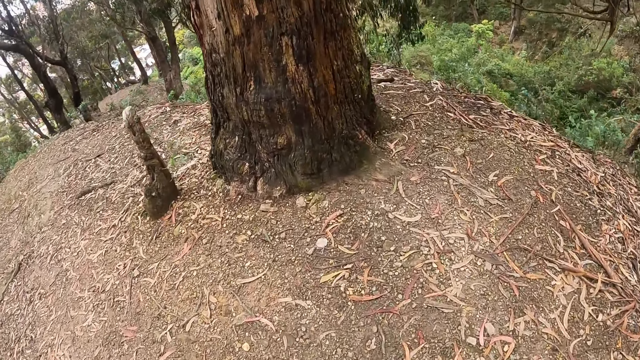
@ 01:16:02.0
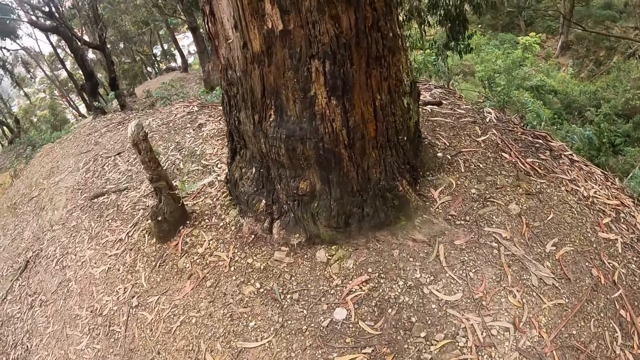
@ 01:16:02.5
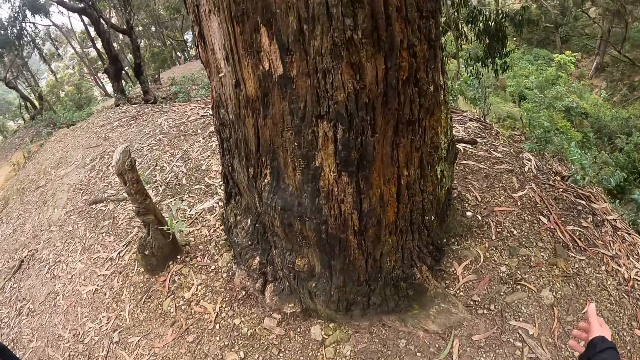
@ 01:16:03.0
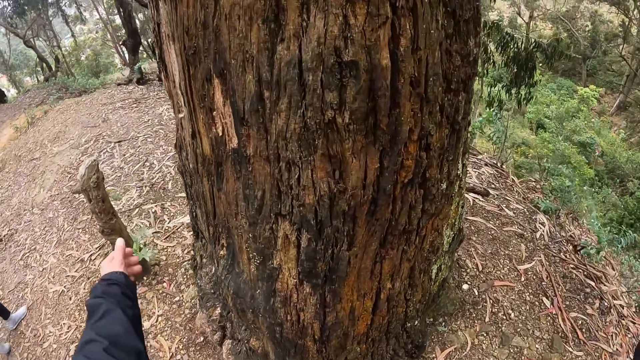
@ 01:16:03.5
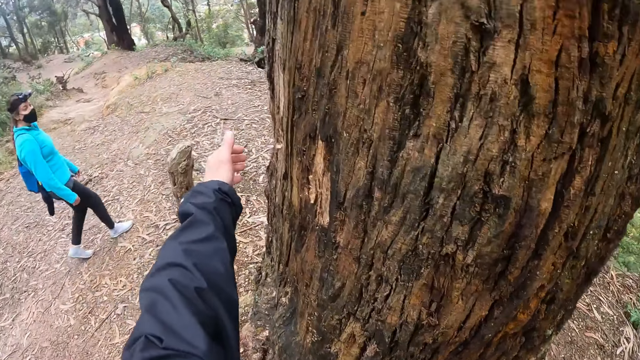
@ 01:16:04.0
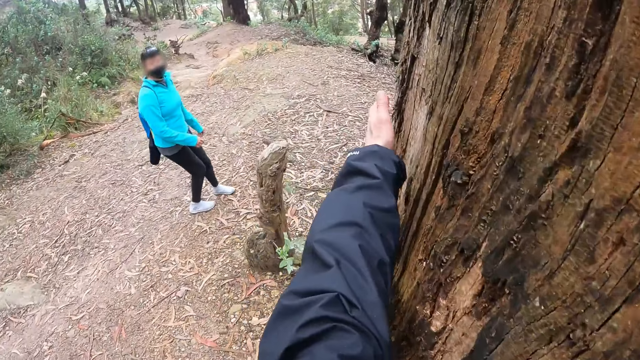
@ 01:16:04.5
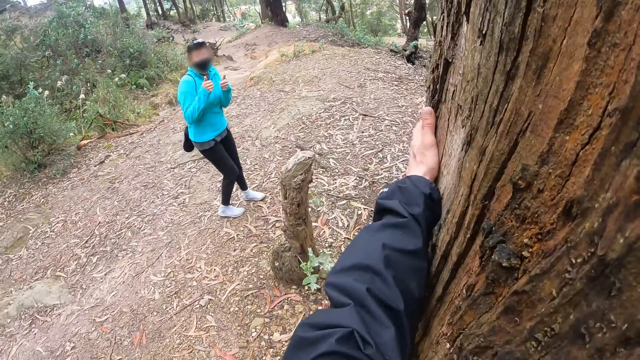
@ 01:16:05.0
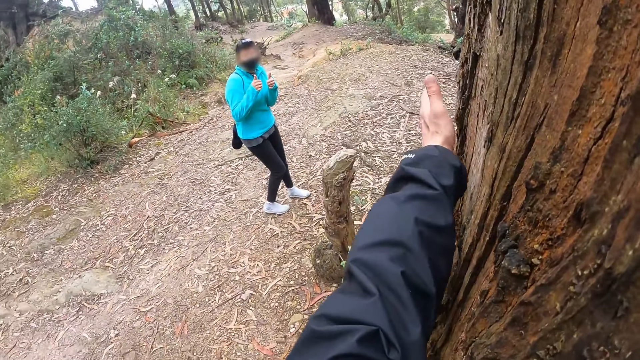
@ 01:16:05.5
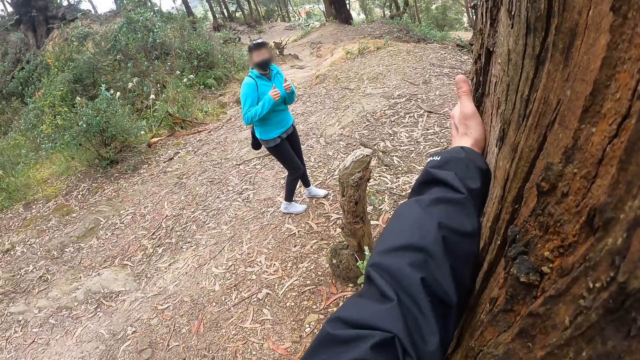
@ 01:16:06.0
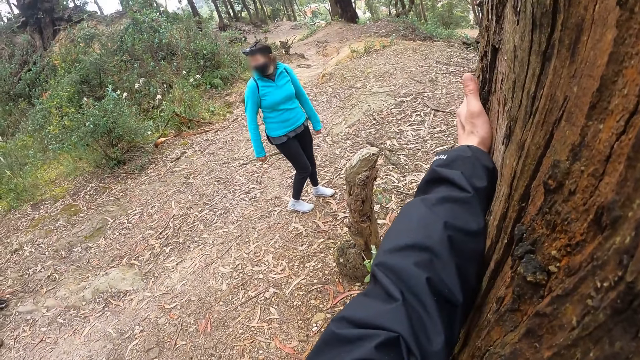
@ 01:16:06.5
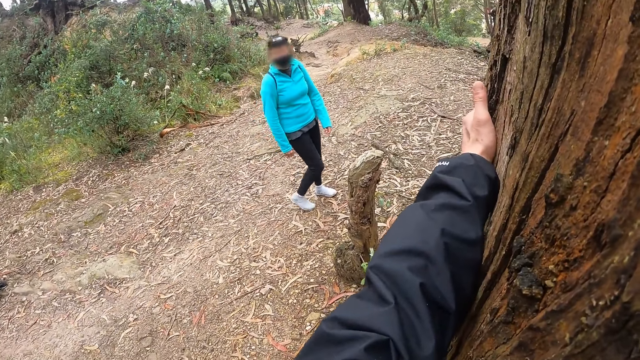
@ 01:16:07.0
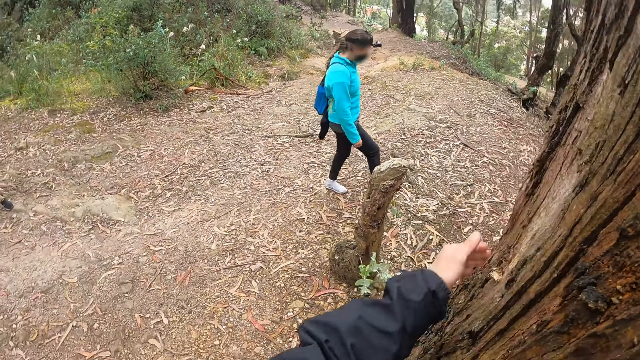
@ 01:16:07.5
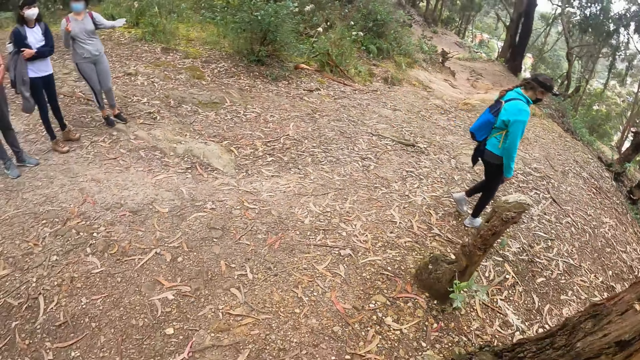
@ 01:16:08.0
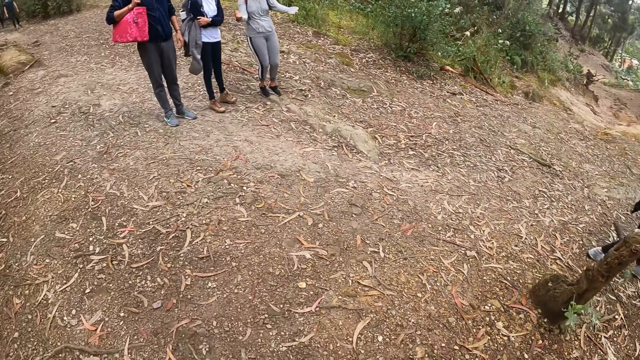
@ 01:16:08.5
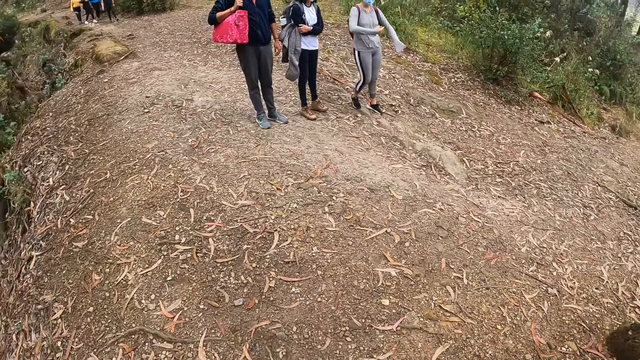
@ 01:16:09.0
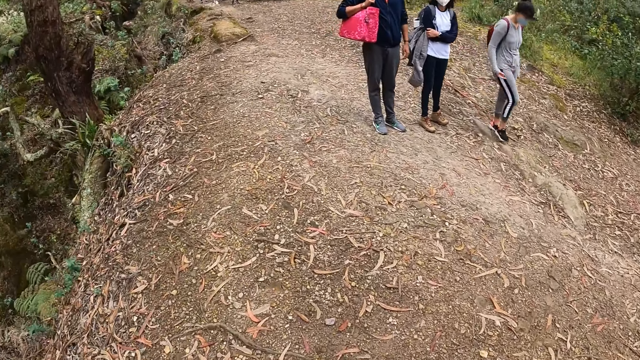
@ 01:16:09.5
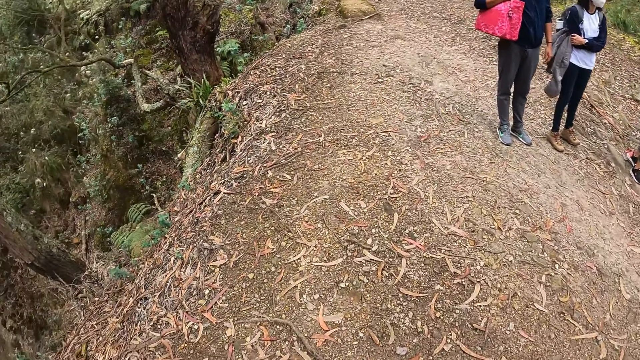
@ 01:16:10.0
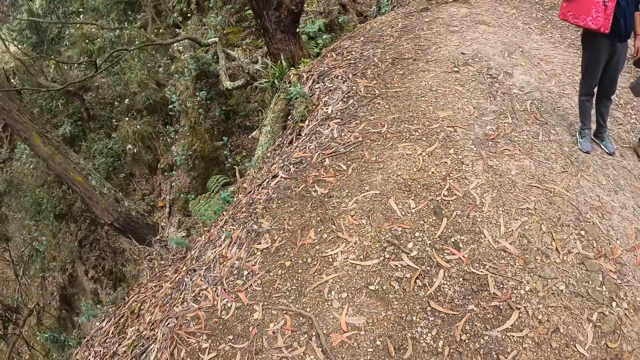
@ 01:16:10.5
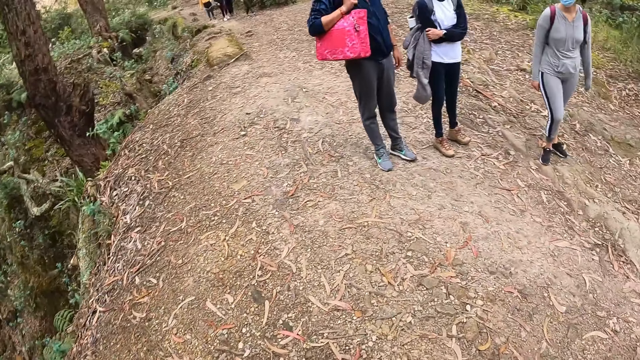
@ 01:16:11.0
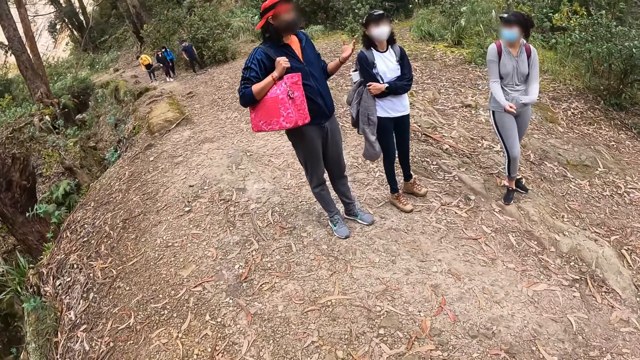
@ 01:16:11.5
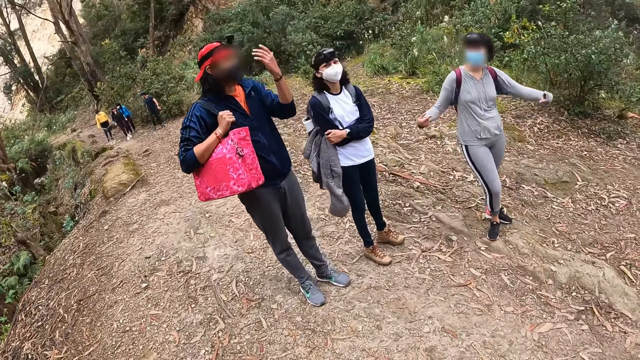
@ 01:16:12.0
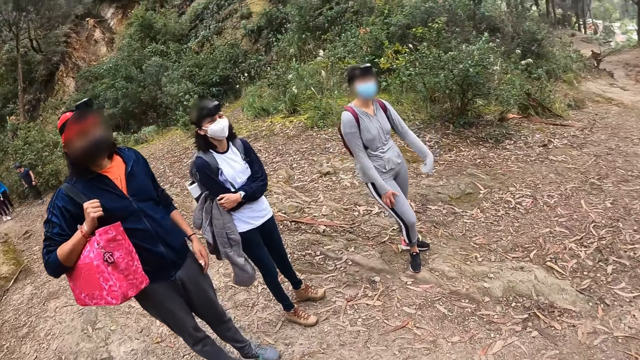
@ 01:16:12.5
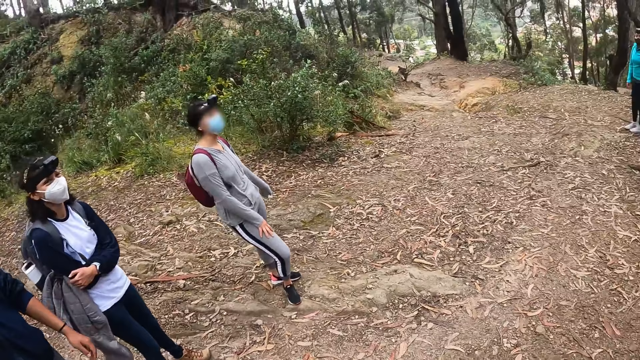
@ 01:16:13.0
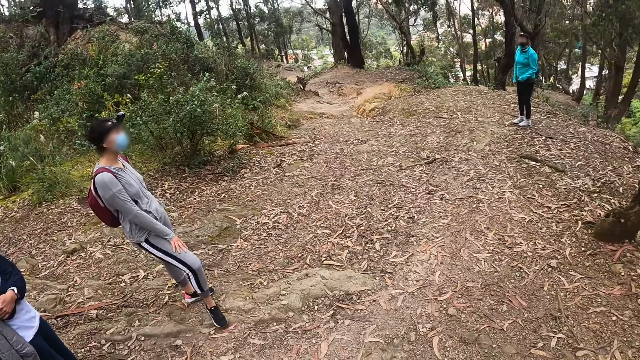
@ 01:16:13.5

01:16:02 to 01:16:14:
The camera wearer holds a tree on the path with both hands.

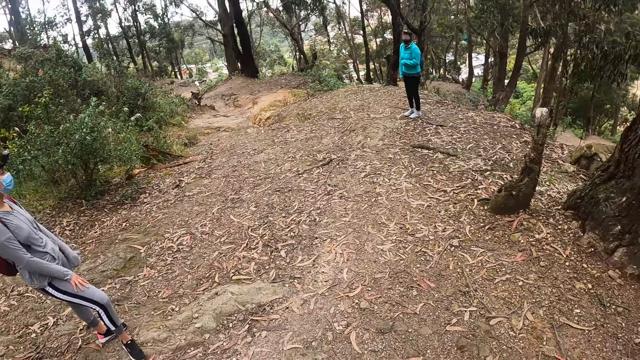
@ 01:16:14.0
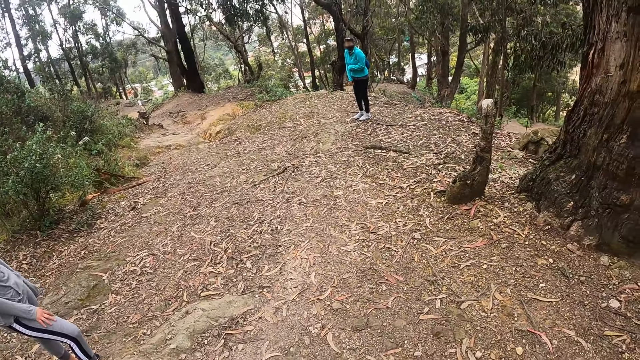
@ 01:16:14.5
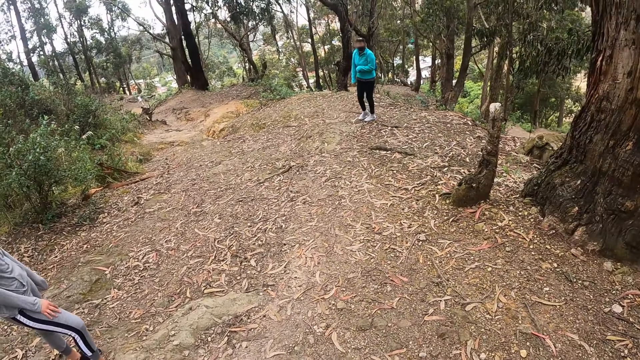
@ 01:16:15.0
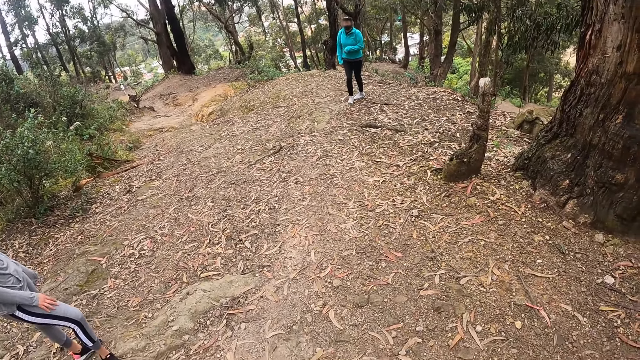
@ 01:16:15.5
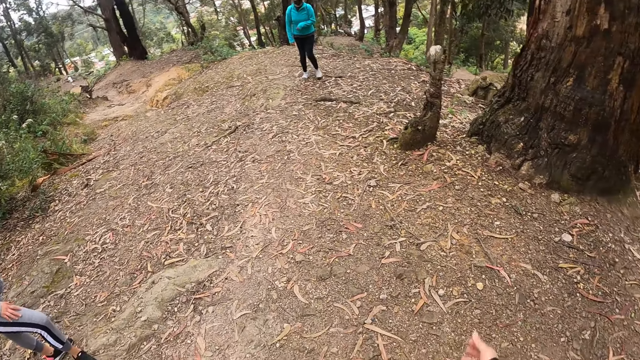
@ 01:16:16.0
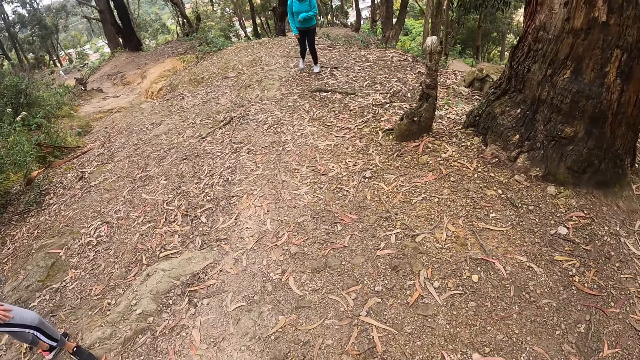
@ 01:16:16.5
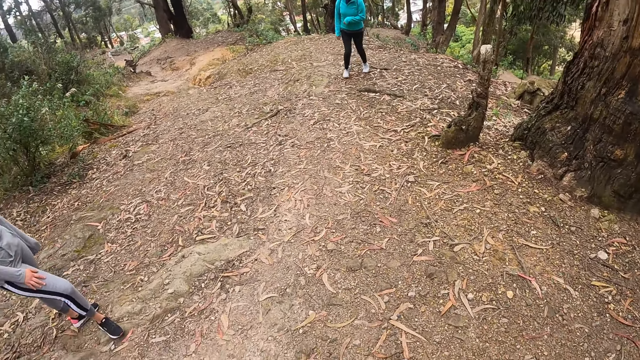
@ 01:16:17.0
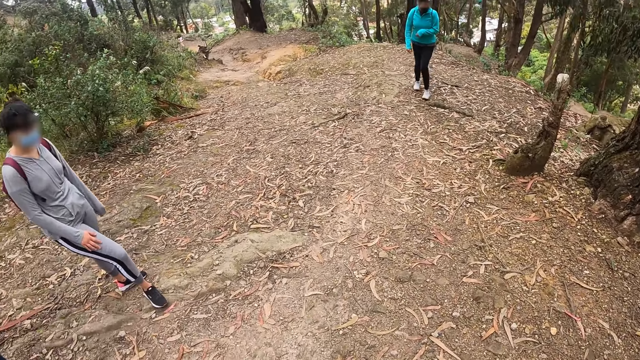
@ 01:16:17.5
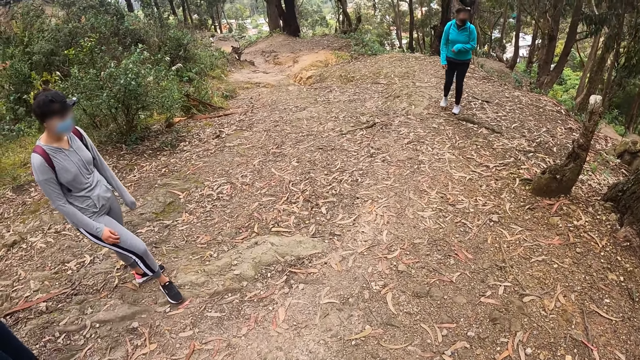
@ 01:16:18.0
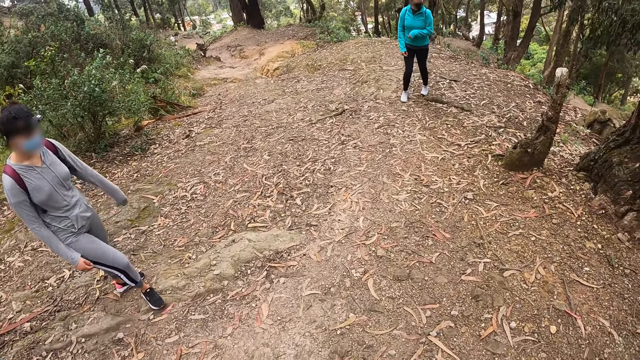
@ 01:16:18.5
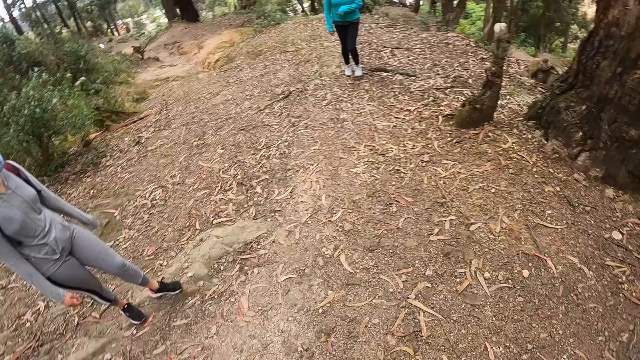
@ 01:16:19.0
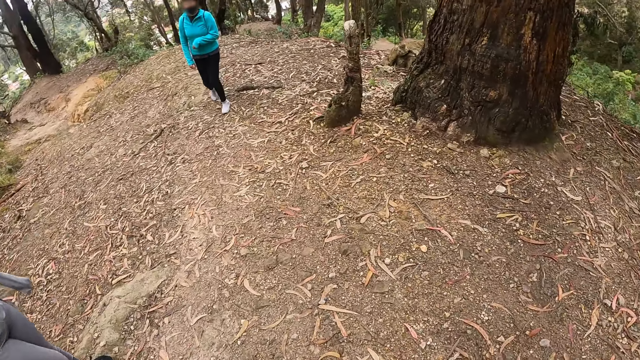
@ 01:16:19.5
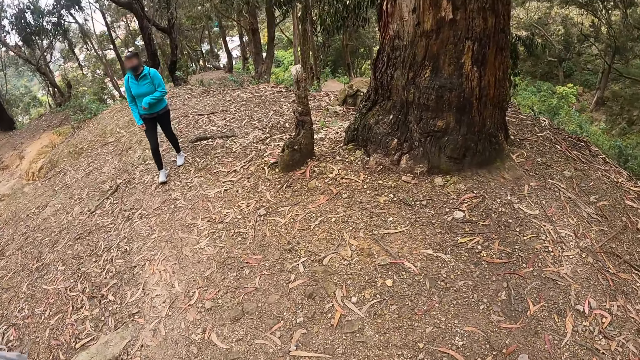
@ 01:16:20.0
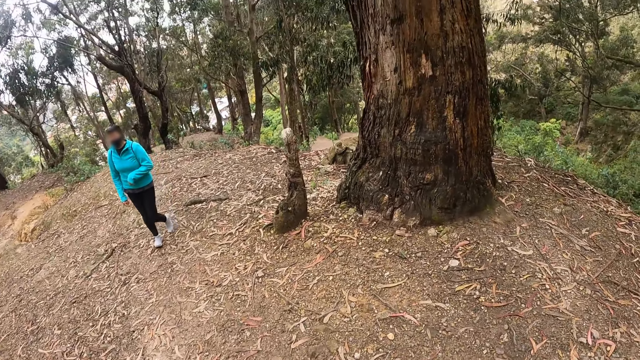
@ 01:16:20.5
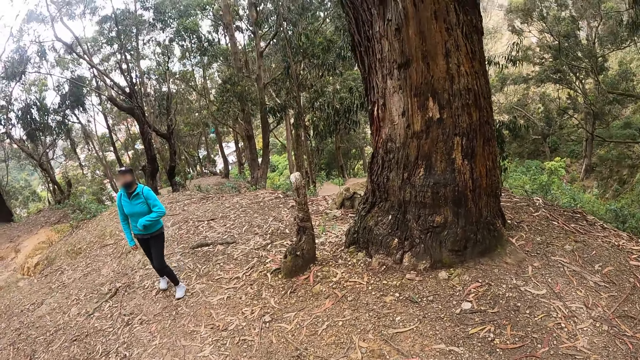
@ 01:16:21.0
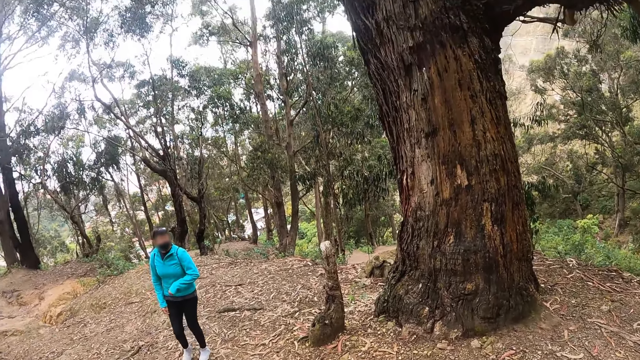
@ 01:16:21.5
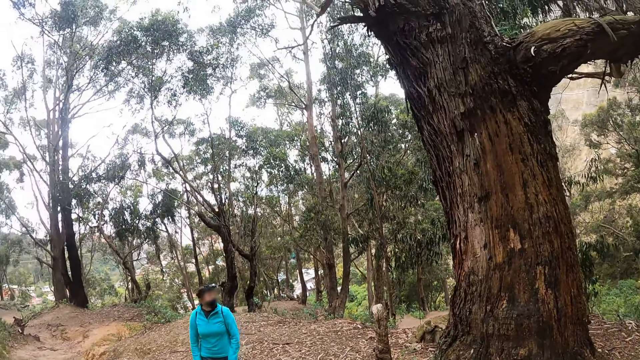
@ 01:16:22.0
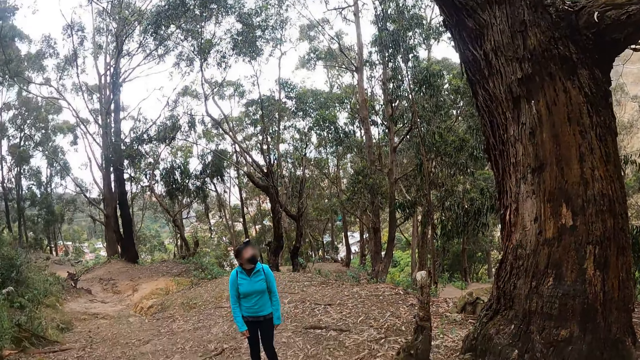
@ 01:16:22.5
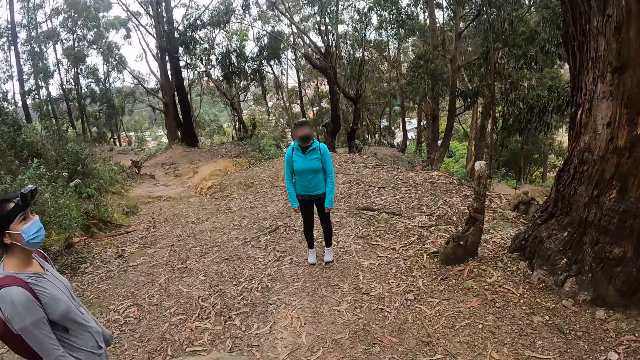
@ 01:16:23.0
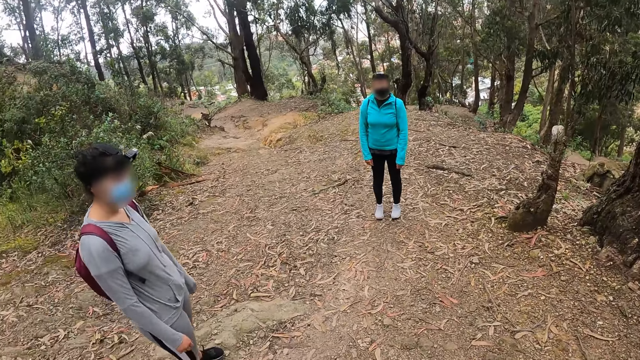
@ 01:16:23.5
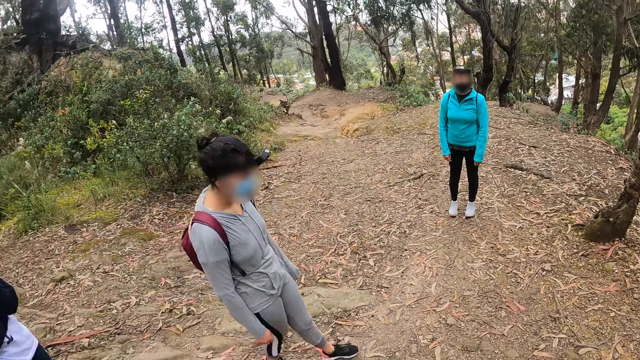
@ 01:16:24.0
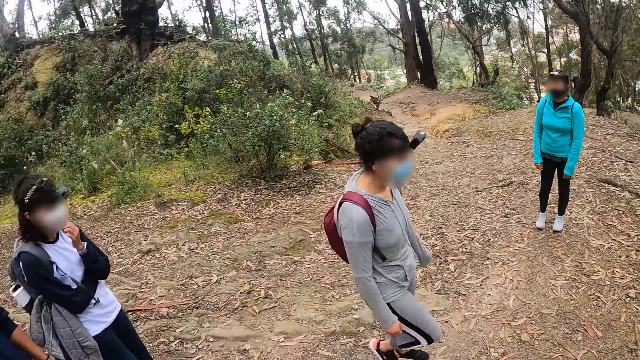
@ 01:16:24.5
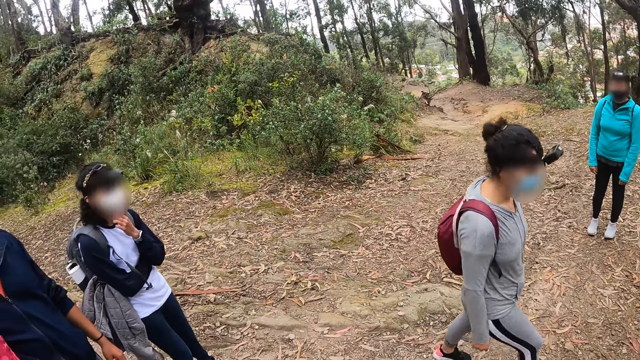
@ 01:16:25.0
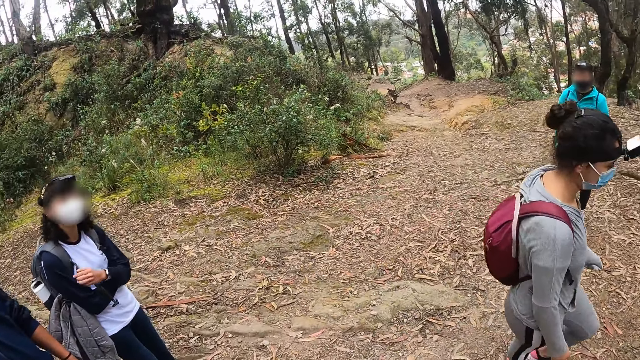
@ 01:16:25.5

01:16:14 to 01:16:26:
The woman touches the nose mask on her face with her left hand.
